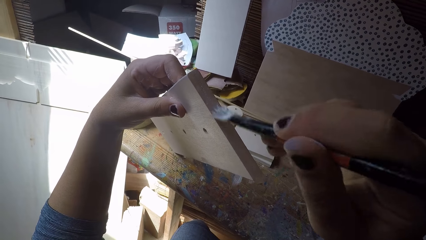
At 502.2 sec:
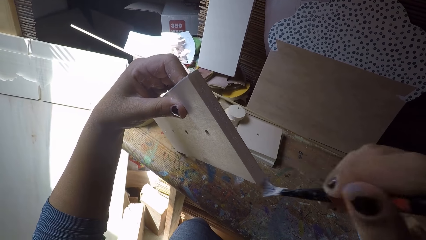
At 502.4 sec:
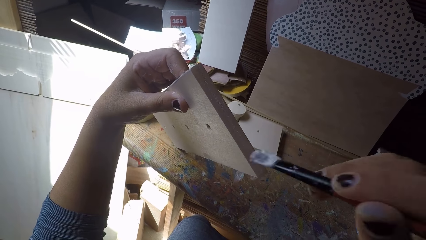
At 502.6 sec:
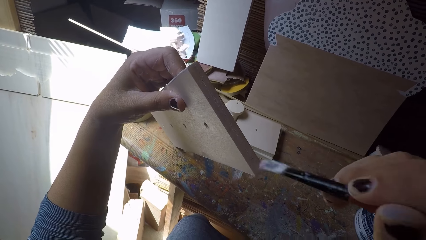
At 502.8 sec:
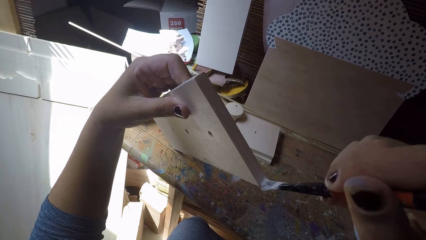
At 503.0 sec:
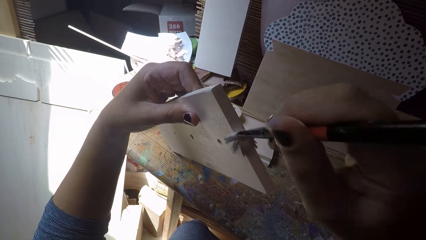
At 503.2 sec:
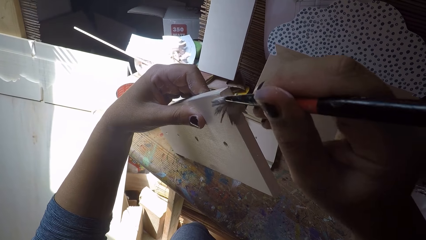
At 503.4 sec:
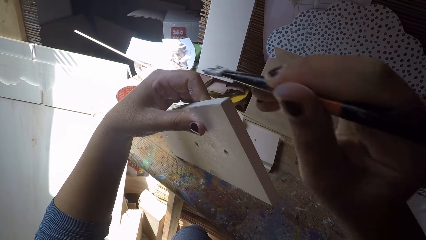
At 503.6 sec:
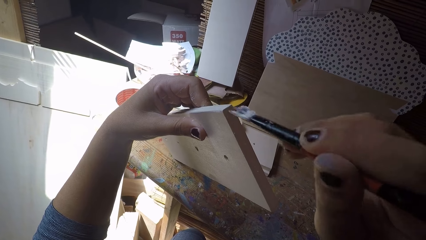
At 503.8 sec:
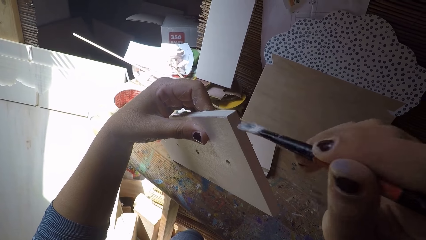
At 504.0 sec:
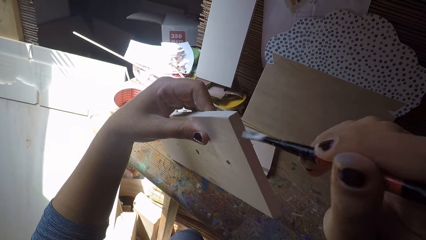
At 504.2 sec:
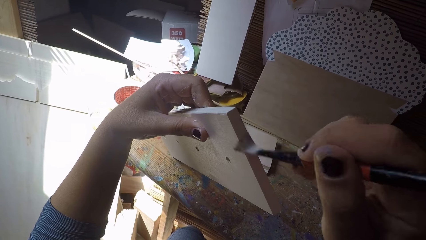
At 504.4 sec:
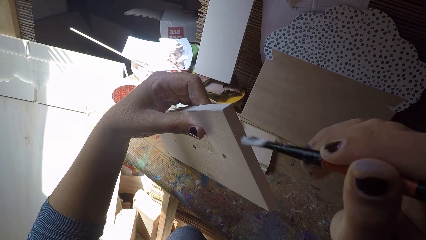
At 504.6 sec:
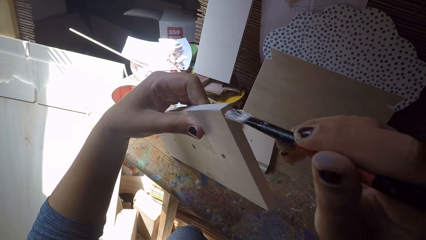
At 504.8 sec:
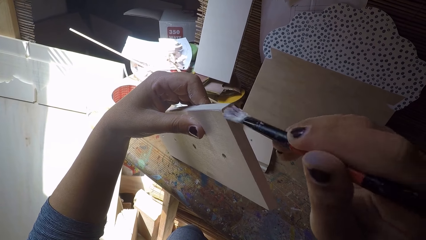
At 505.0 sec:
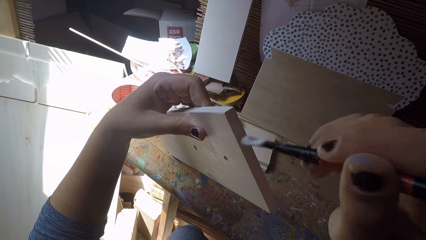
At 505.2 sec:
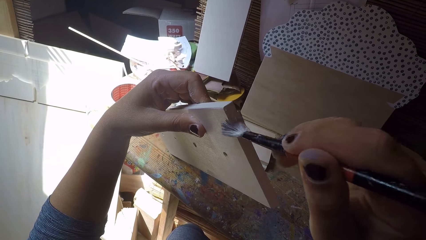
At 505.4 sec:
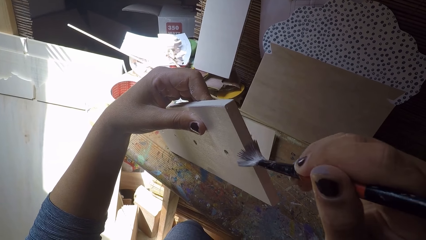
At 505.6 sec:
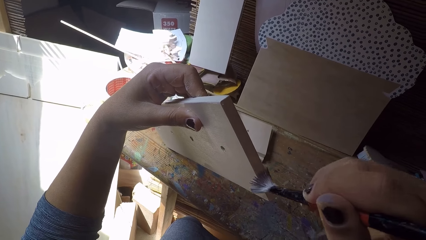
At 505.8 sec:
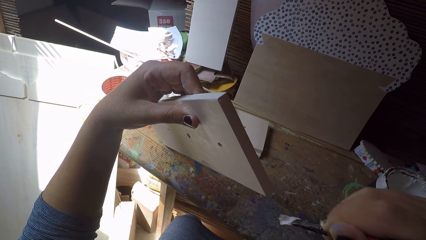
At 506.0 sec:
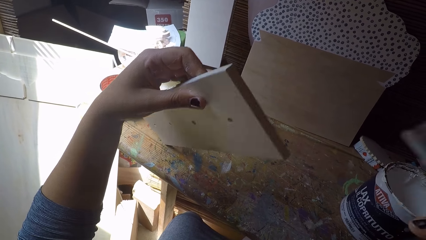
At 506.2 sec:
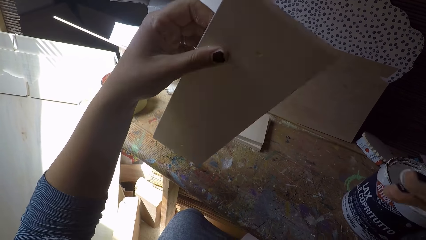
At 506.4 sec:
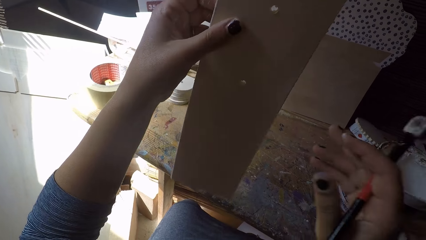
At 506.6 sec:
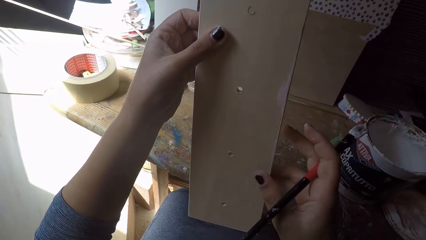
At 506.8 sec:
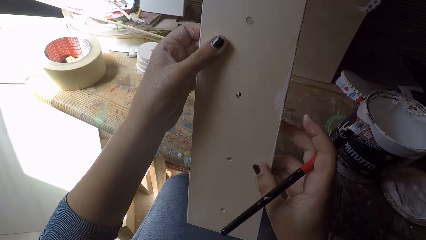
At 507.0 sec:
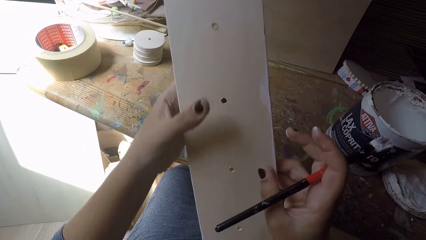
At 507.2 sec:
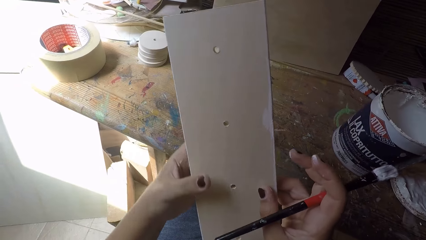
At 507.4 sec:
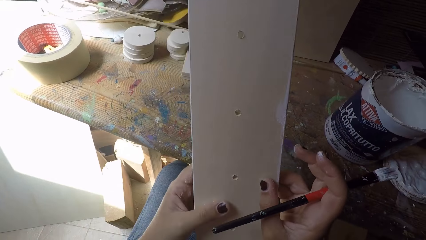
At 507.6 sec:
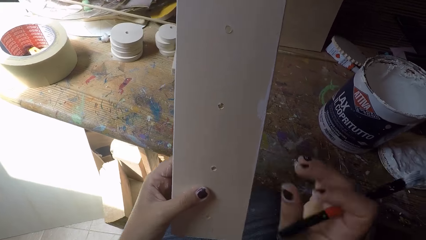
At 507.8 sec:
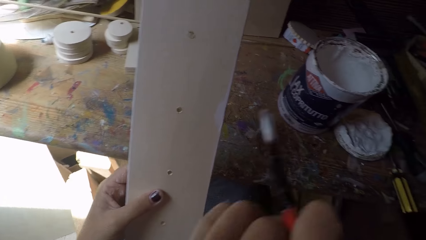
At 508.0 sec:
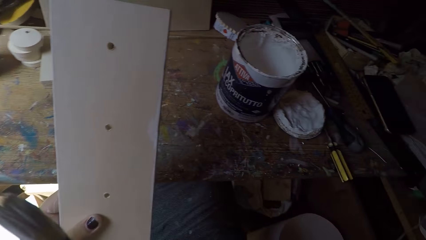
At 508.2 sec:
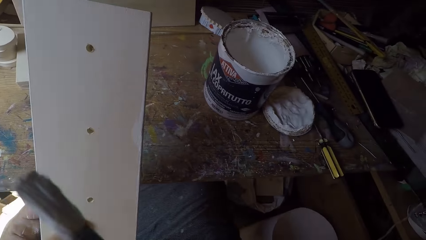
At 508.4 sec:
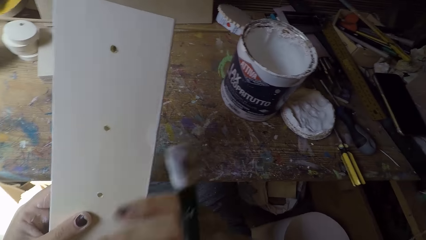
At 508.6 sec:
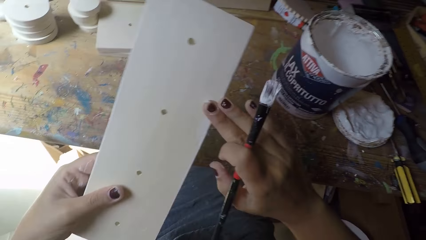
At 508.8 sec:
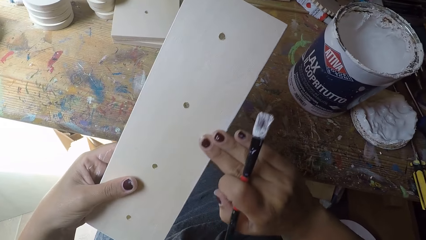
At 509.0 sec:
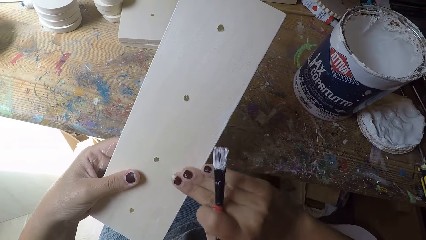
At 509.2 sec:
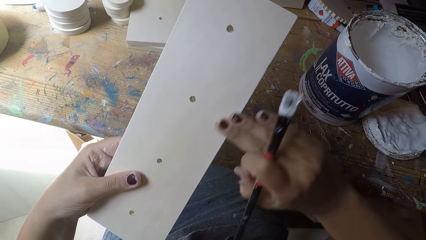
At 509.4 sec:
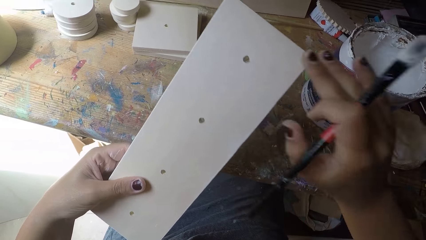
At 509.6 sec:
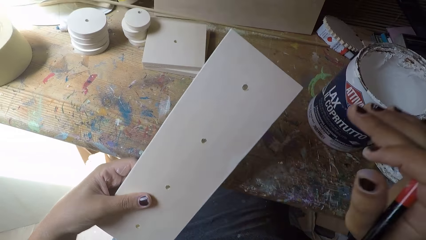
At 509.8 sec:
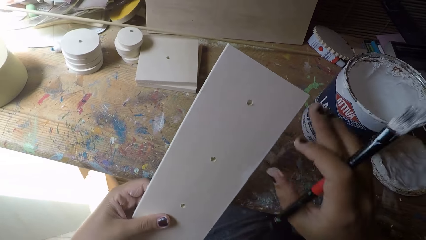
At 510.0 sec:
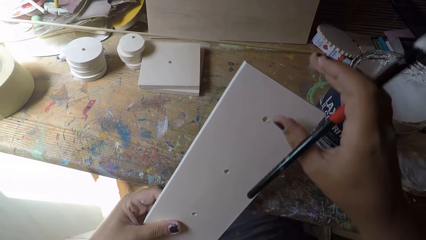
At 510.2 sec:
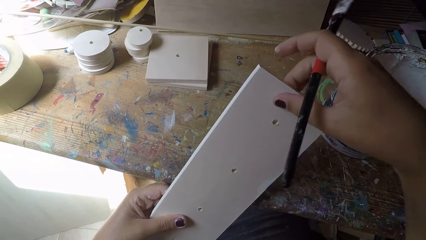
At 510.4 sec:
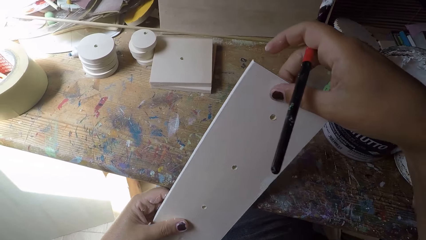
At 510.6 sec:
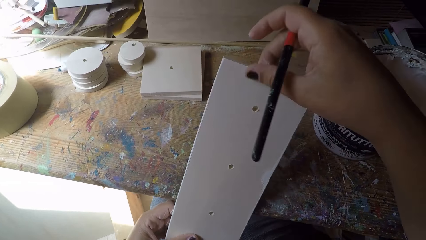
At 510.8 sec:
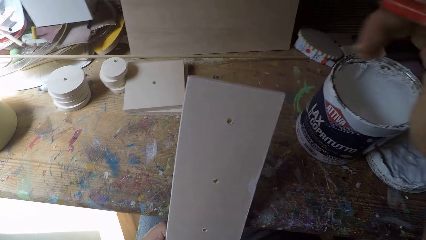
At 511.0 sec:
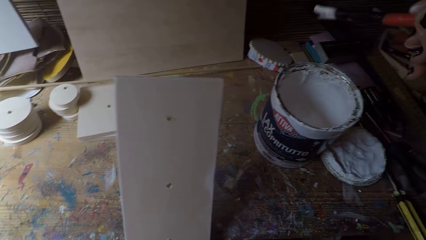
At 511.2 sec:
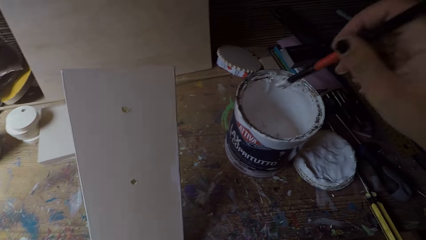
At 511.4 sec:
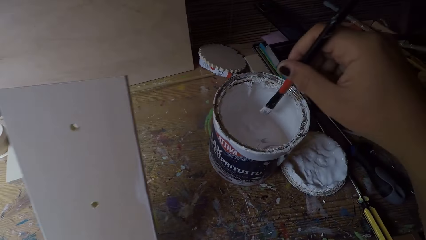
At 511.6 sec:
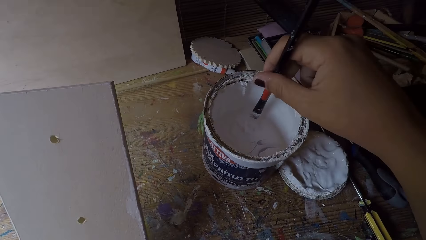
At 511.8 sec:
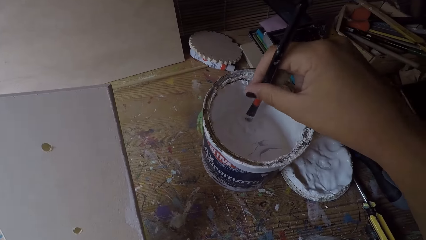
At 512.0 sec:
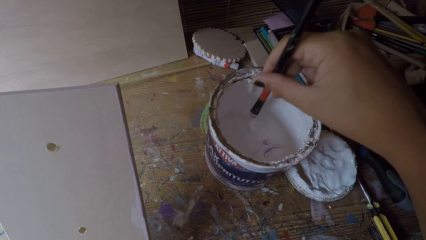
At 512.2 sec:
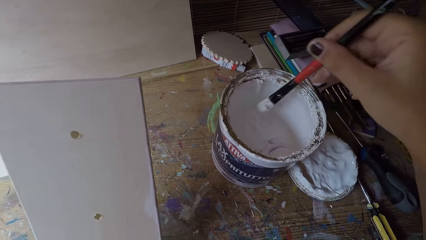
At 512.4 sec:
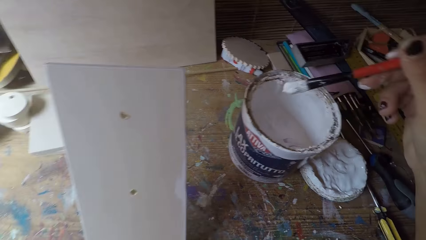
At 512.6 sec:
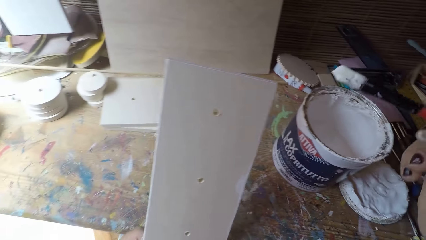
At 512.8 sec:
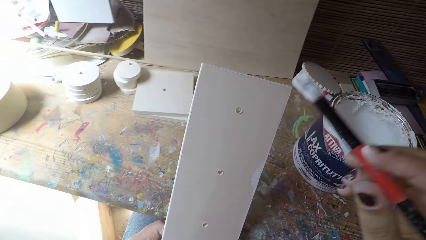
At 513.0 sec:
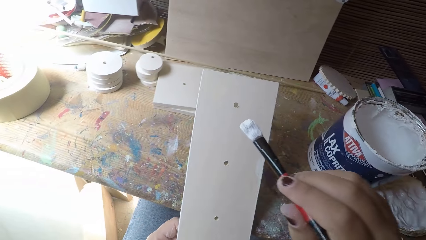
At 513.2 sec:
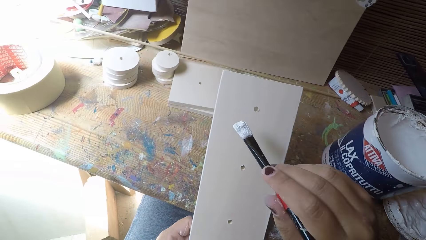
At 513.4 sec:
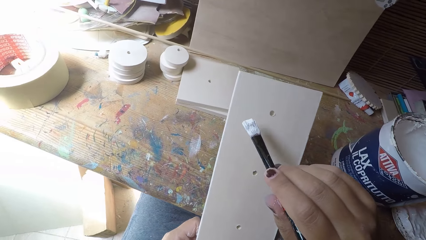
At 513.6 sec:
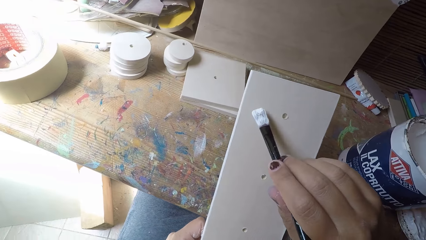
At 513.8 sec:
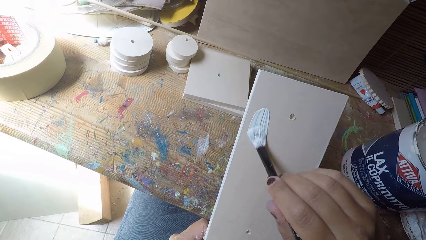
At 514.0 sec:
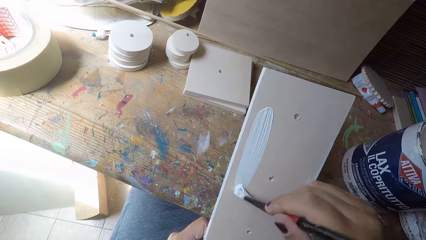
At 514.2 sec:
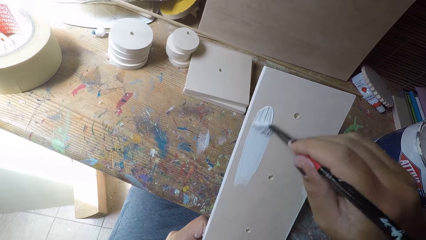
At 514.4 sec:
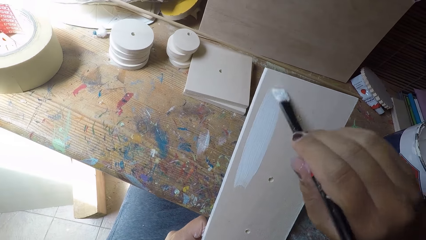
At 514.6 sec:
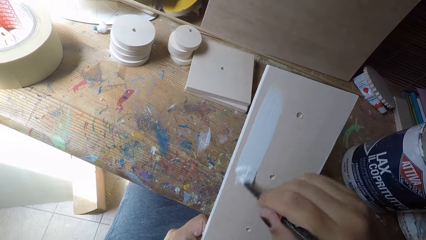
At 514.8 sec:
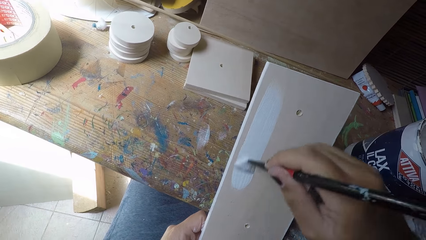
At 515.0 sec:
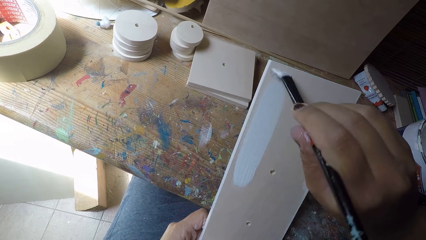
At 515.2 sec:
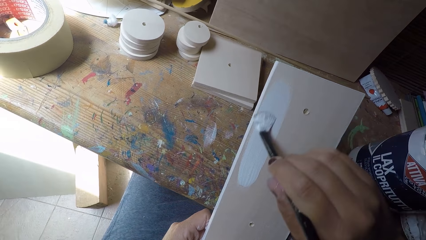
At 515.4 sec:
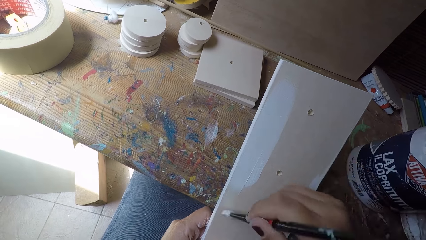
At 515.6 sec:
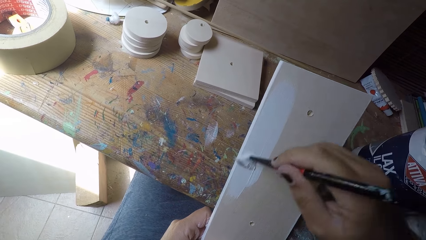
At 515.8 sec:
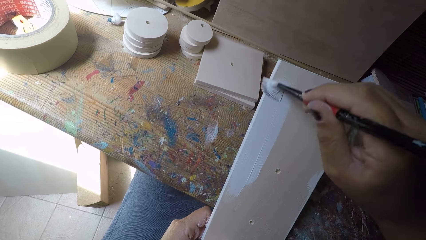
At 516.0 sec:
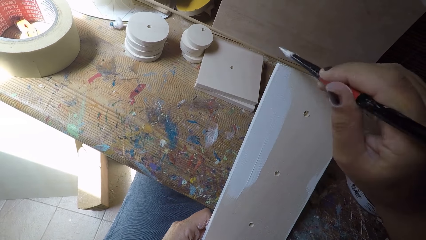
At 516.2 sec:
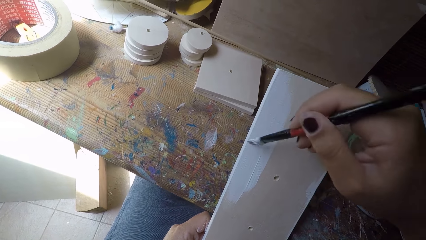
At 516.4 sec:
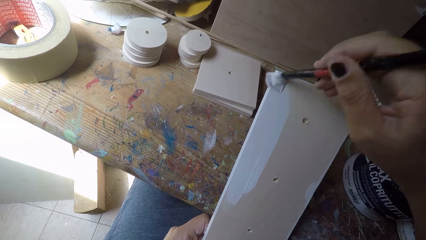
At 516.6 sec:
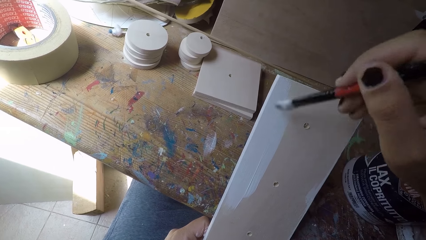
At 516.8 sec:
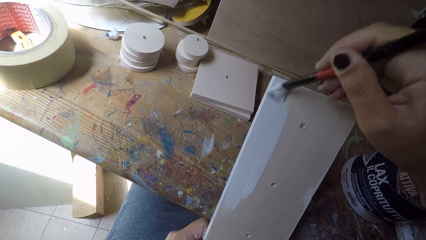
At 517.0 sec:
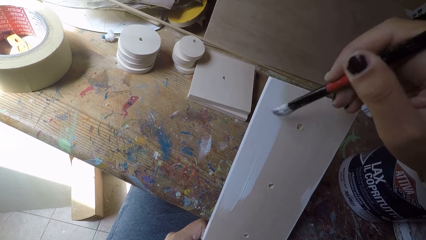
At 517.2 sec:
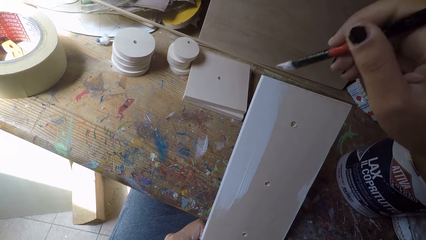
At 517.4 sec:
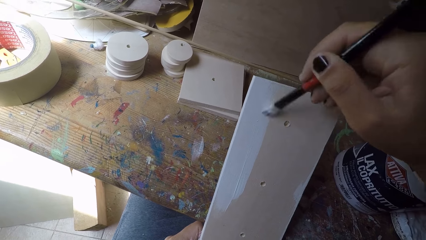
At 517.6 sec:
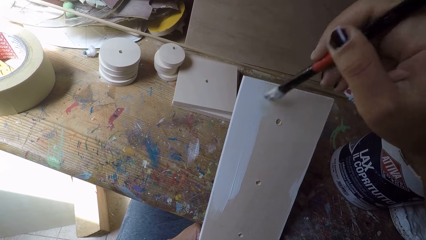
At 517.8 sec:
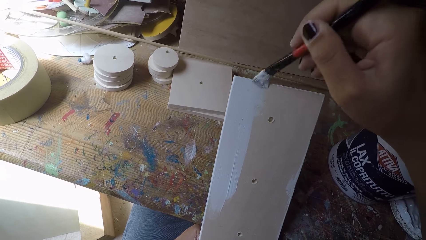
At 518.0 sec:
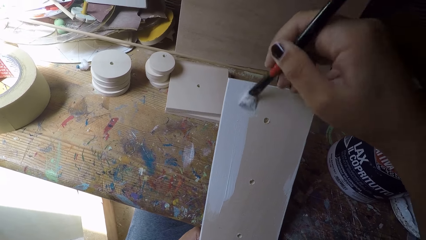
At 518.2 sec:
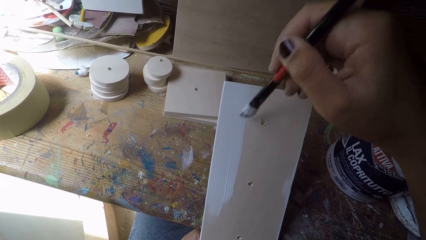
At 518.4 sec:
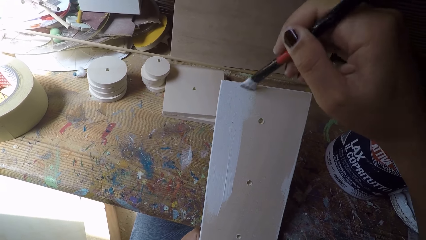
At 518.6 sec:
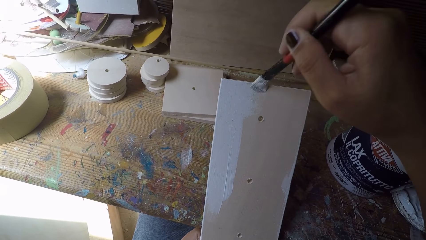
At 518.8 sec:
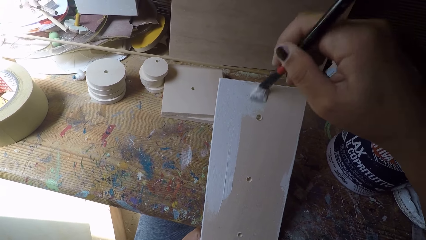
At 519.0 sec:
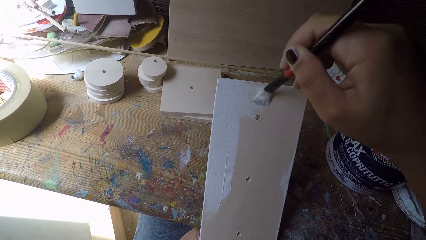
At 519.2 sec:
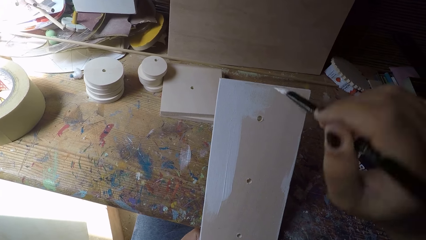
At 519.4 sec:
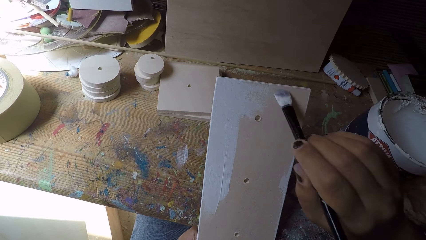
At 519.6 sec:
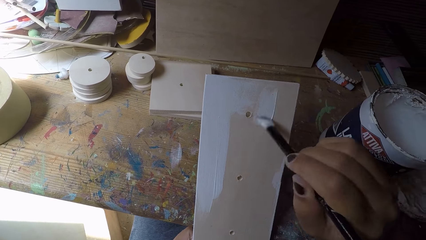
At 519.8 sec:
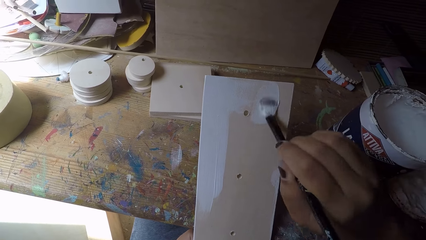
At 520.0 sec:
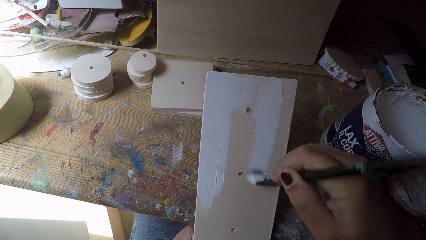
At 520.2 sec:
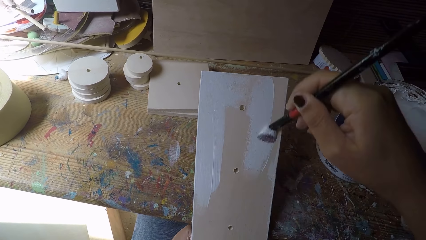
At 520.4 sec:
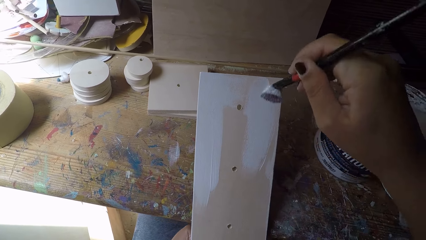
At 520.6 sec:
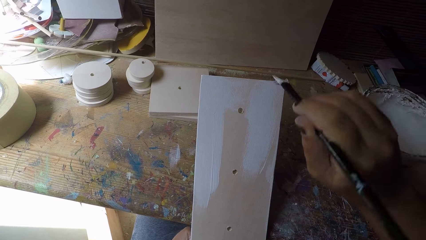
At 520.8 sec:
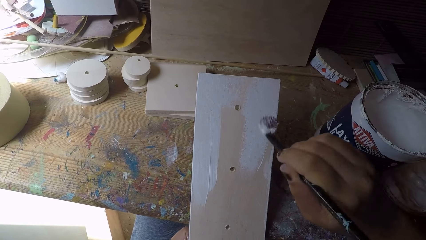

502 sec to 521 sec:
The camera wearer adjusts the wood board. He holds the wooden plank with his right hand. He moves his left hand along the wooden plank. He moves his right hand to his face. He wipes his right hand on the wooden plank. He holds the wooden plank with his right hand. He dips the paintbrush in his right hand into the paint can. He paints the wooden plank with the paintbrush in his right hand.
